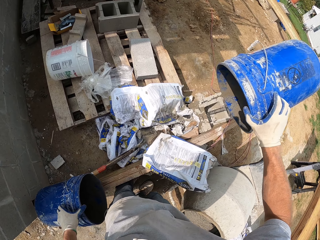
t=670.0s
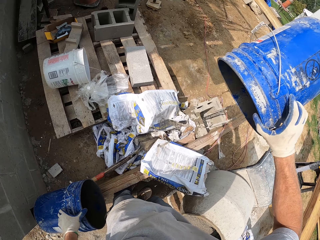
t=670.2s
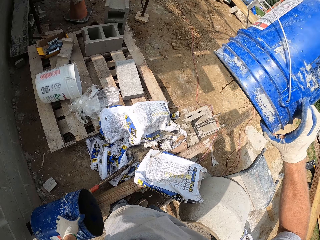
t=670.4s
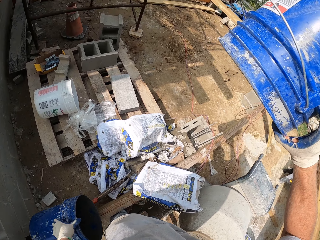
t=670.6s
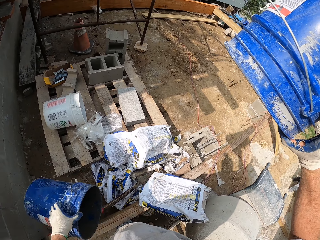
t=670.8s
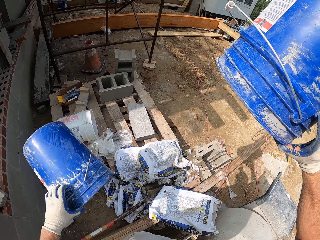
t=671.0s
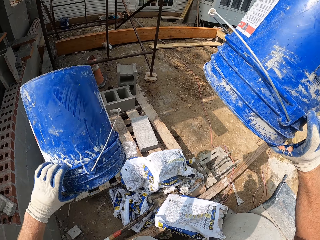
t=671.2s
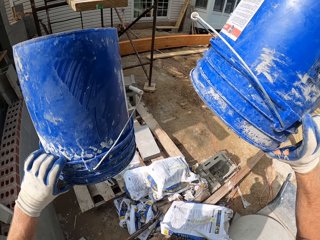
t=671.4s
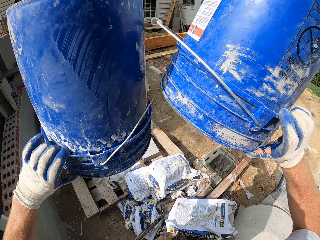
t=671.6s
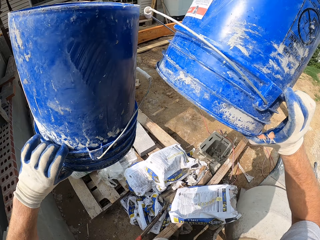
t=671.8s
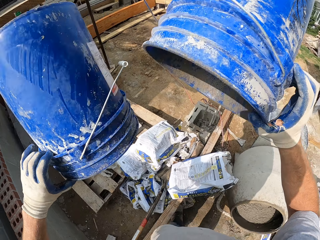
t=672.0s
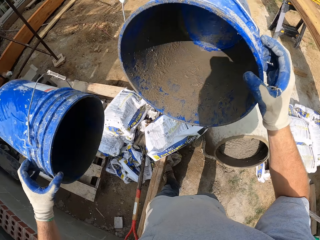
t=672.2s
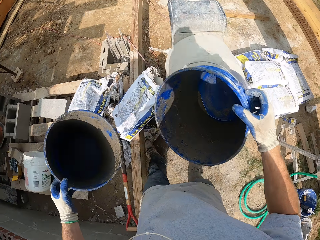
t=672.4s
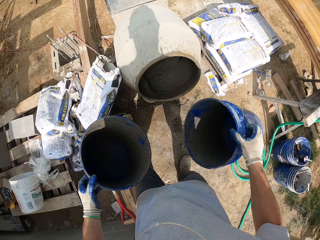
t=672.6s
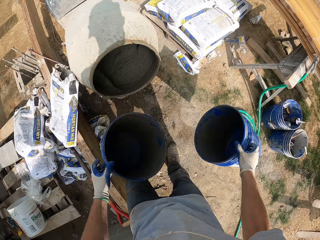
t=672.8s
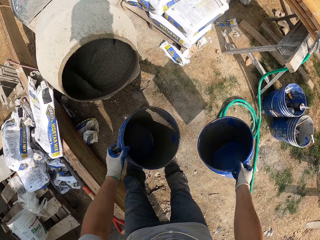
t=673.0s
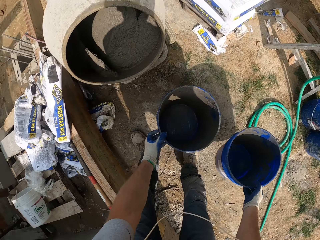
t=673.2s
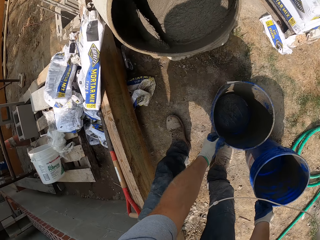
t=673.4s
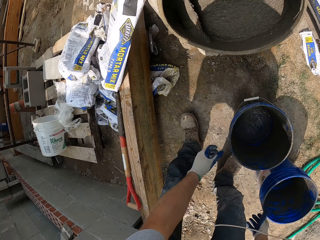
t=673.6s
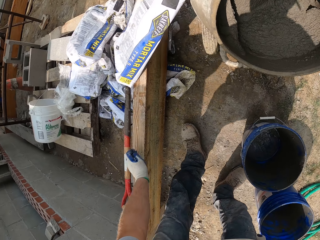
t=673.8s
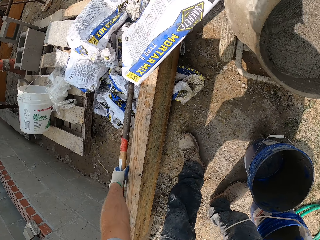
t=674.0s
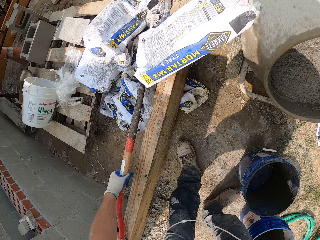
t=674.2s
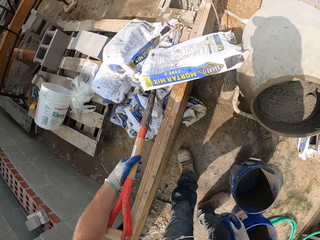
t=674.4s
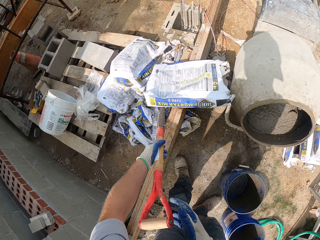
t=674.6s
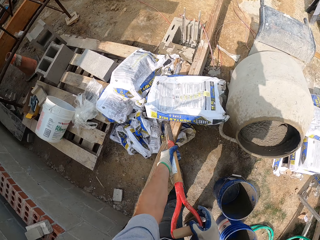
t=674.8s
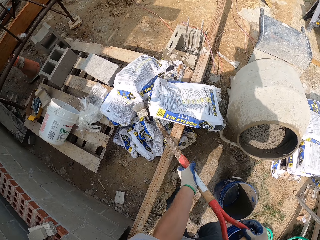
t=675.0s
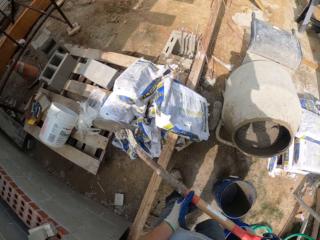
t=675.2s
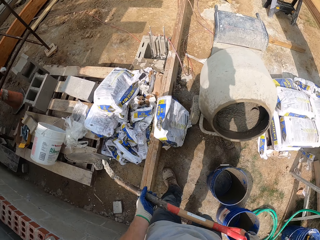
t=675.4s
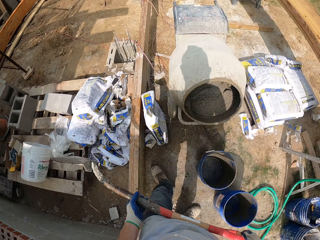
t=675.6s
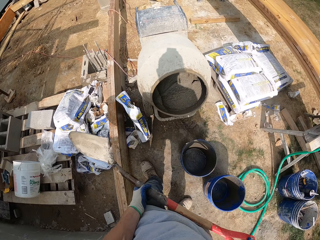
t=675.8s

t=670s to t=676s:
The camera wearer drops the bucket on the floor. They pick up a shovel.

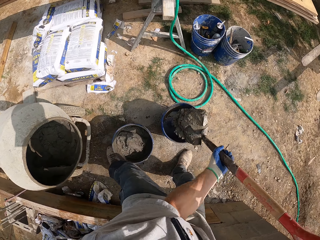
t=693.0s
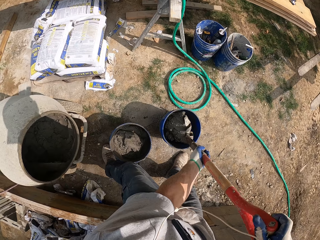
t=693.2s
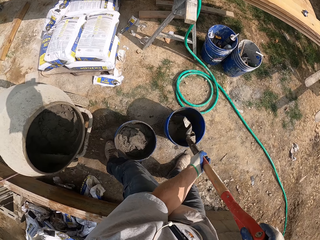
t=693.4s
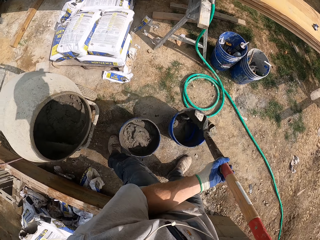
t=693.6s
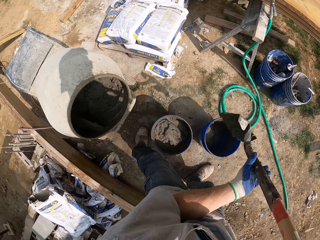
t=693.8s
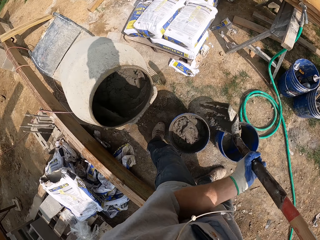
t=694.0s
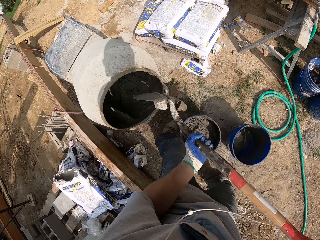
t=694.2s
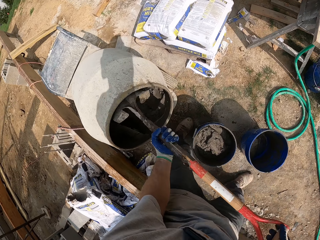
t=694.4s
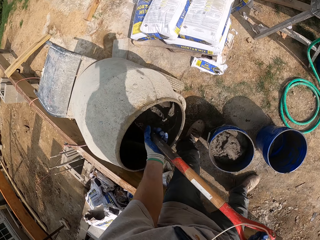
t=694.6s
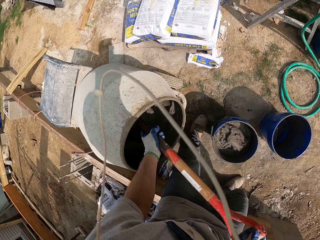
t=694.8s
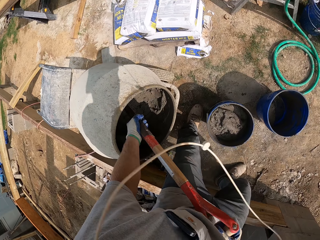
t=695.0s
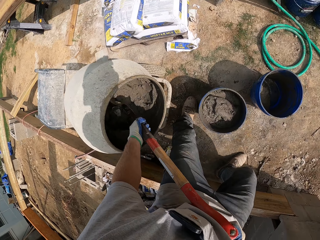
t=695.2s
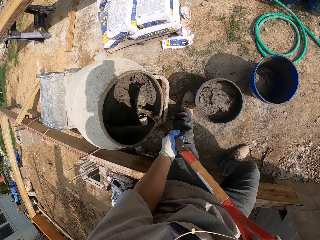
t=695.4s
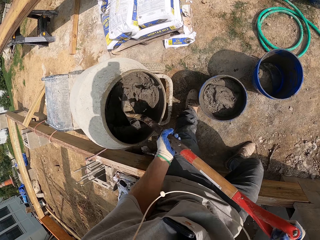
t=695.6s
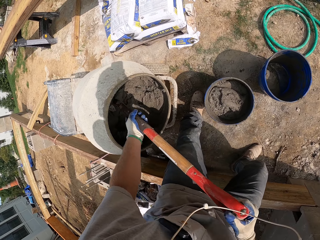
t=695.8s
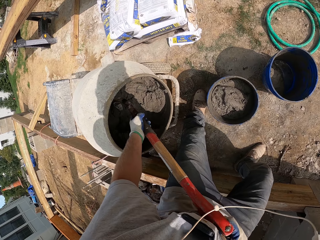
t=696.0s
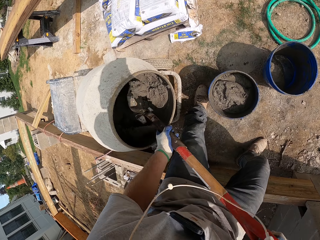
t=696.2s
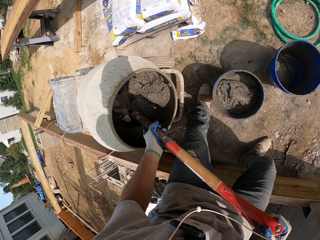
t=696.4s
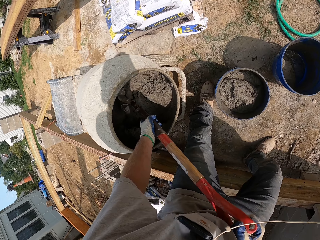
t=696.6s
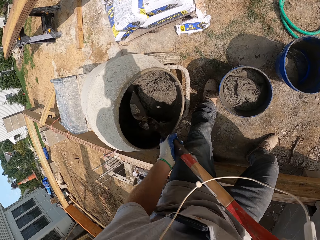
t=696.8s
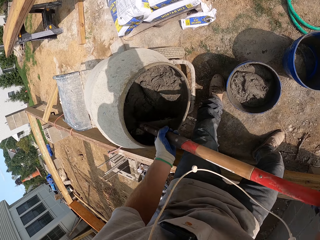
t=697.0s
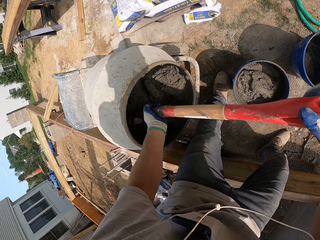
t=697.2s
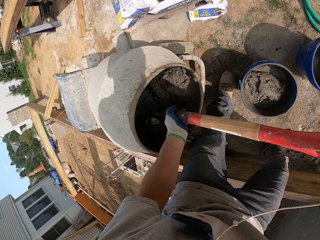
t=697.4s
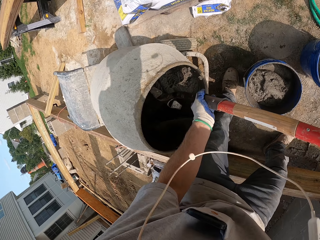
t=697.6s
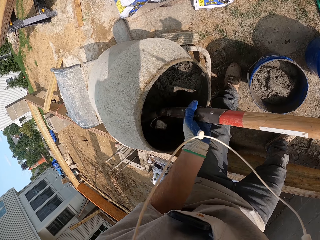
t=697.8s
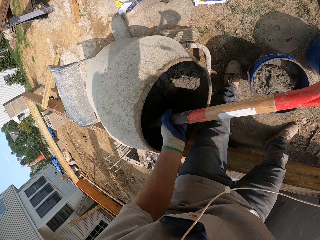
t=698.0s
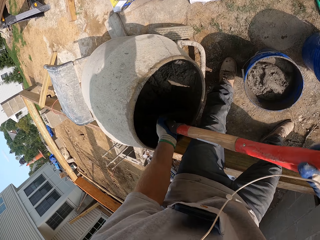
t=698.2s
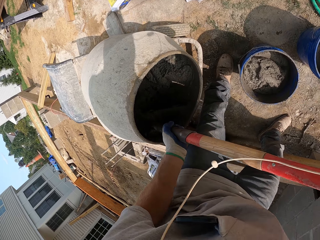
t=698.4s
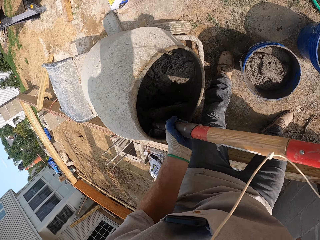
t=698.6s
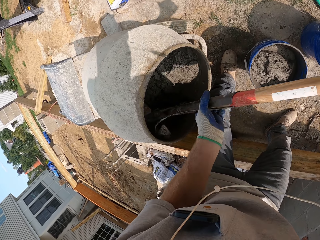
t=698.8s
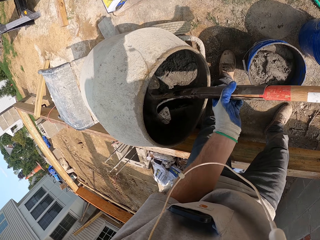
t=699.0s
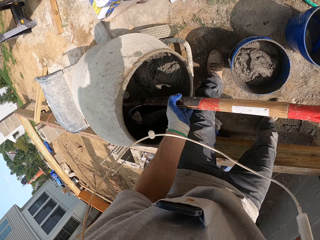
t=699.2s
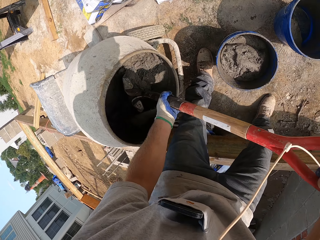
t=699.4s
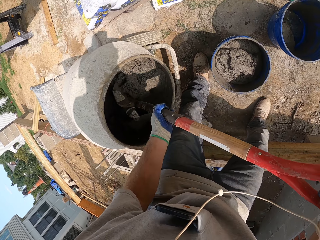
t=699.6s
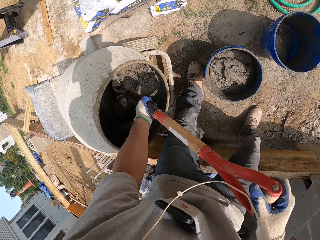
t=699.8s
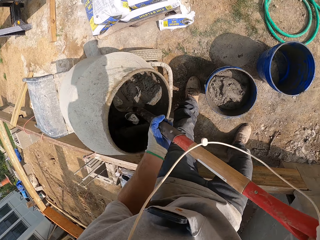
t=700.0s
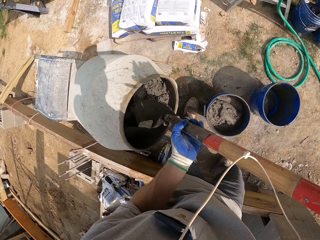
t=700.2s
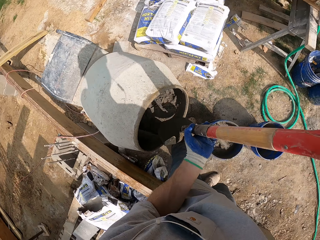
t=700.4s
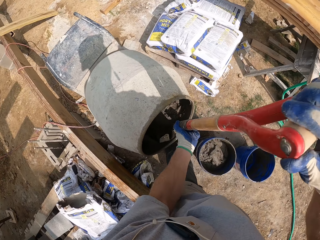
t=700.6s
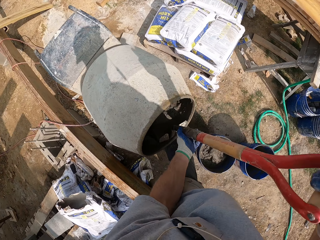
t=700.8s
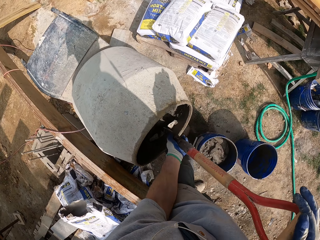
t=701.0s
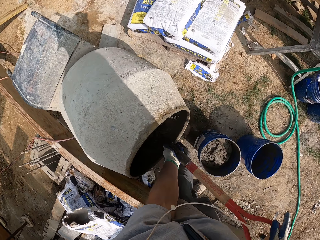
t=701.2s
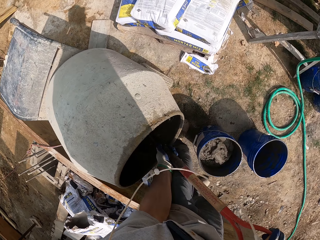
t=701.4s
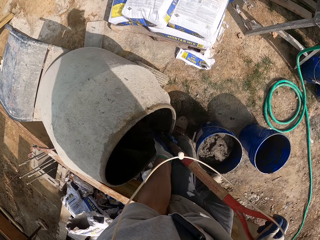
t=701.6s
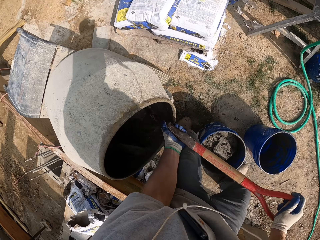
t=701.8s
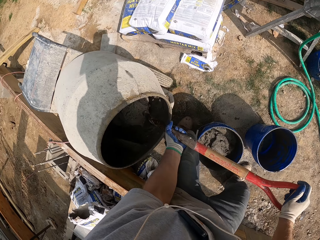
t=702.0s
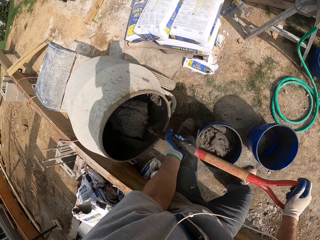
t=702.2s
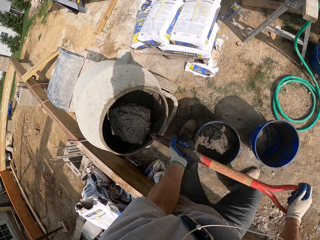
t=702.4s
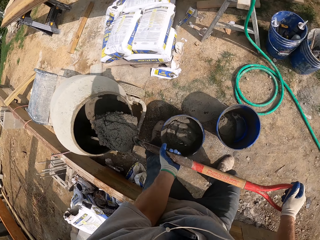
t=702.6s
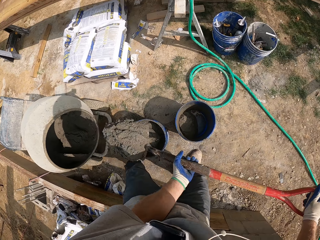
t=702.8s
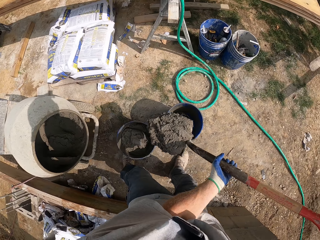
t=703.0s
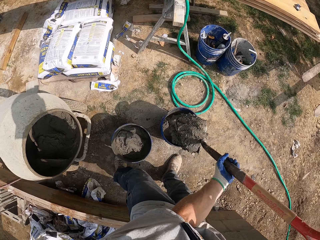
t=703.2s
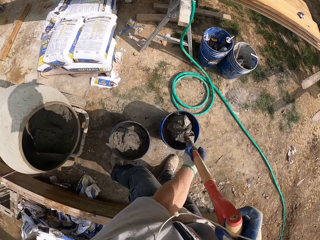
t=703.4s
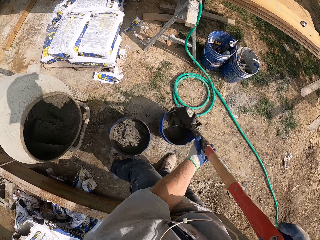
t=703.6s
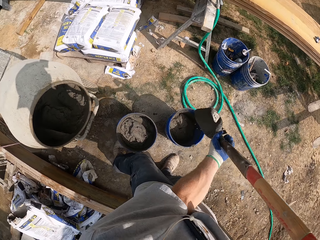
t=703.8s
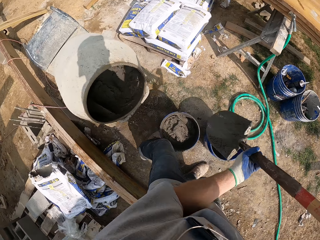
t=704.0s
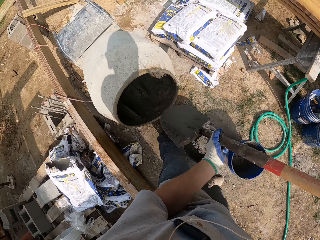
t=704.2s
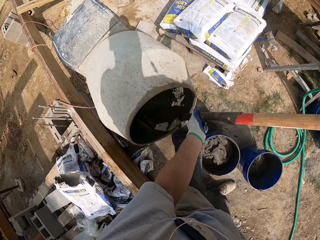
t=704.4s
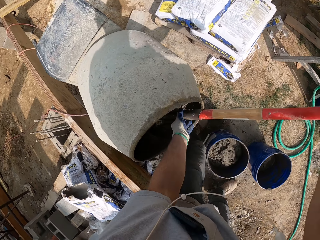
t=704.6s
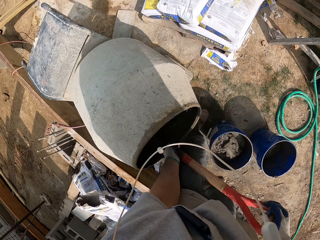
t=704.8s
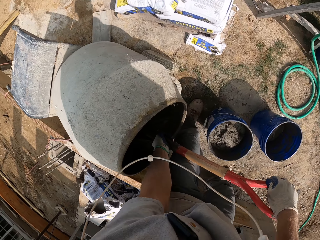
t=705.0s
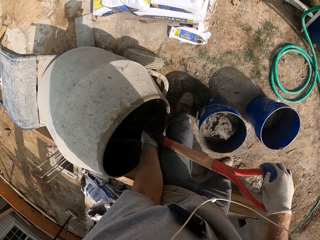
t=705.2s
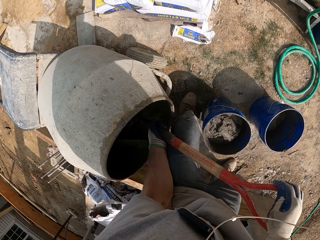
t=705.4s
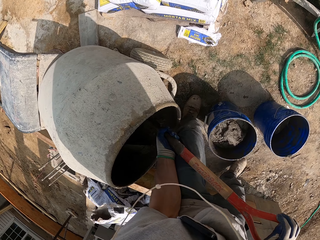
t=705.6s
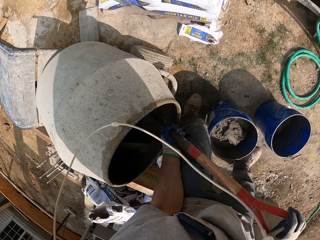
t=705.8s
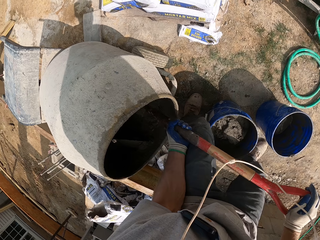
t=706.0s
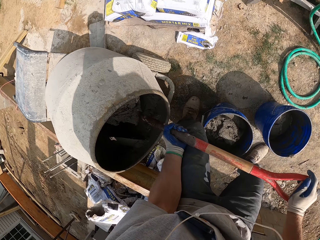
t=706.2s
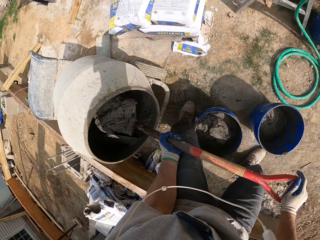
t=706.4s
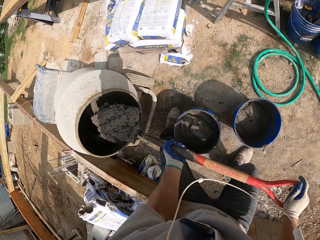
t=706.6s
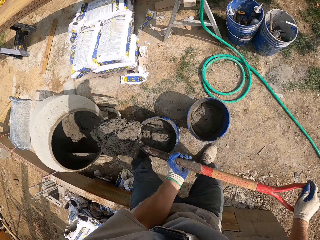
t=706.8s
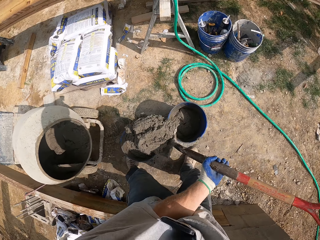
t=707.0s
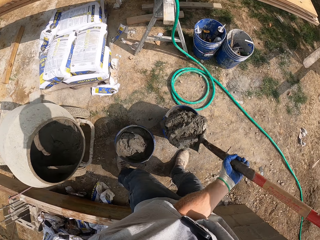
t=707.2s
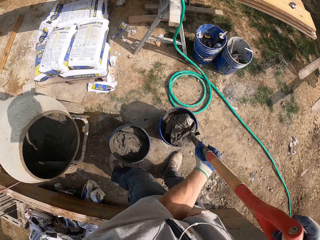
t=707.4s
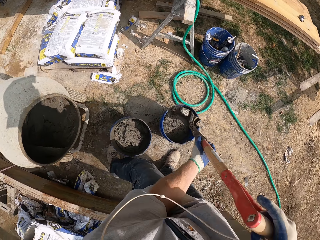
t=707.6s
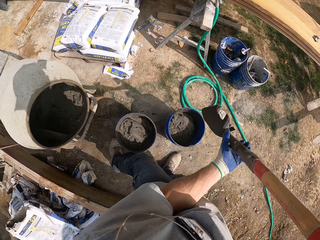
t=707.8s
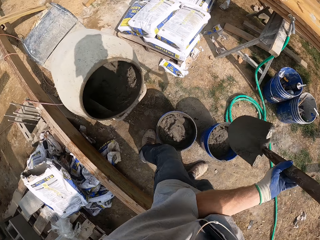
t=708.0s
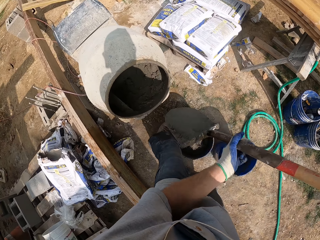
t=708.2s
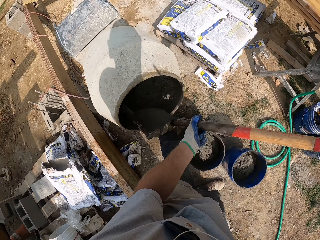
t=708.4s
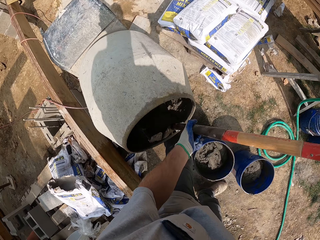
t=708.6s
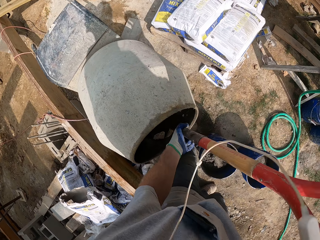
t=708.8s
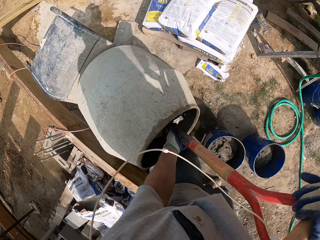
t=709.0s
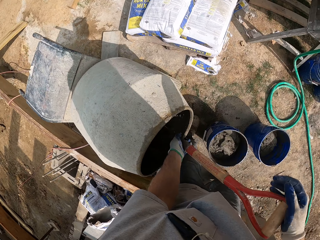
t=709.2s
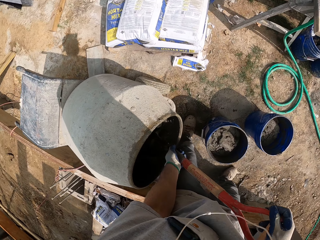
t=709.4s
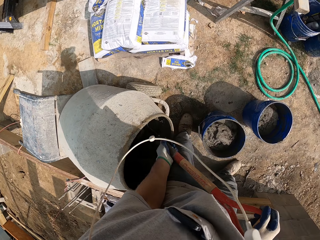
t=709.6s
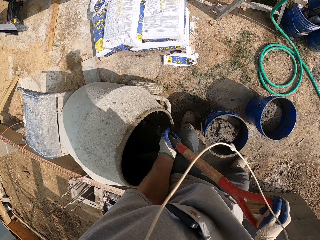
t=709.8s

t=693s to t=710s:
The camera wearer pours the cement in the bucket. They scoop the cement with the shovel. They pour the cement in the bucket. They scoop the cement with the shovel. They pour the cement in the bucket.
